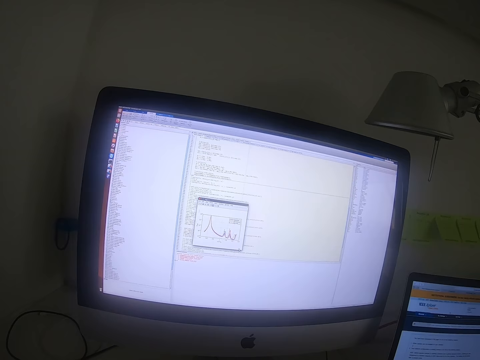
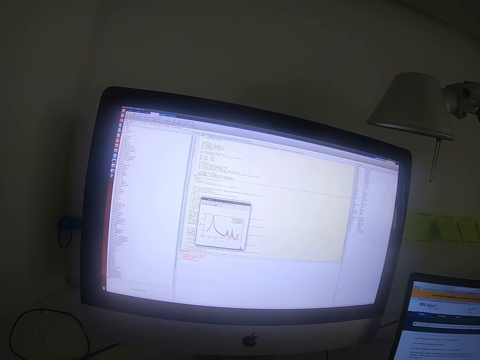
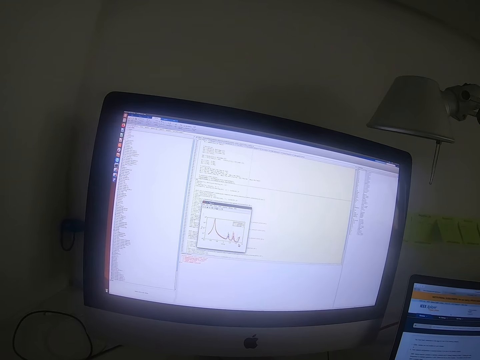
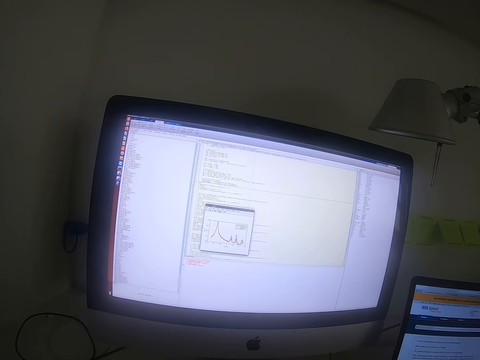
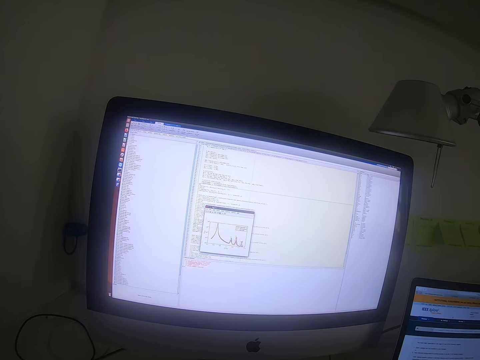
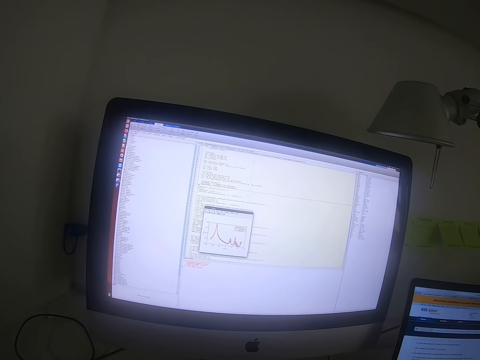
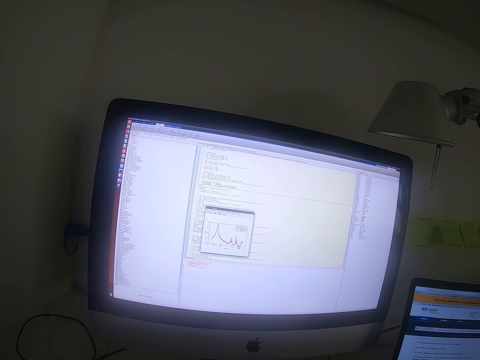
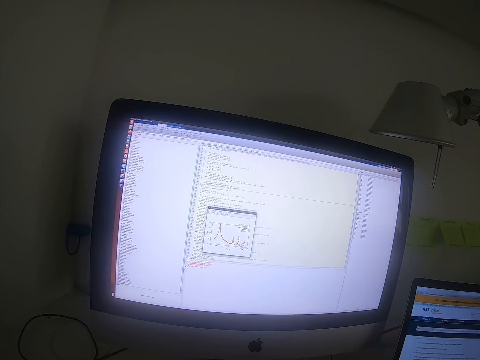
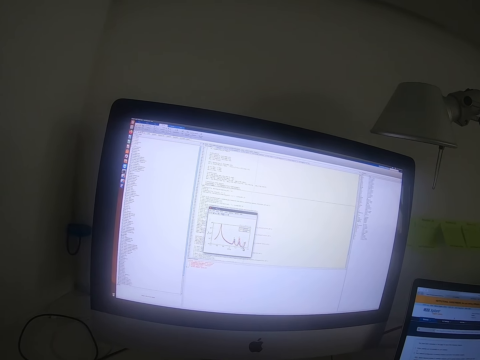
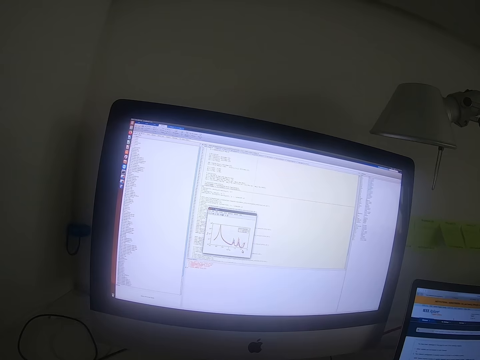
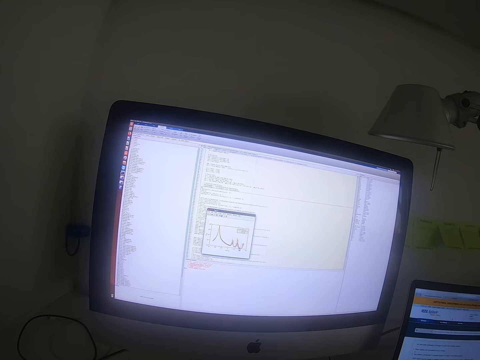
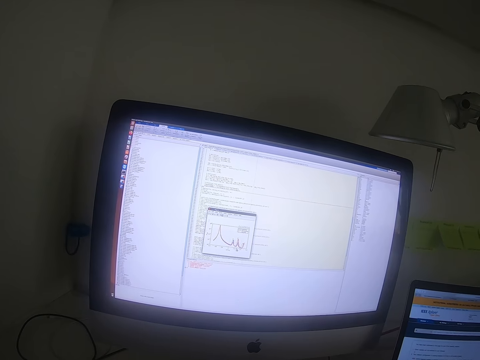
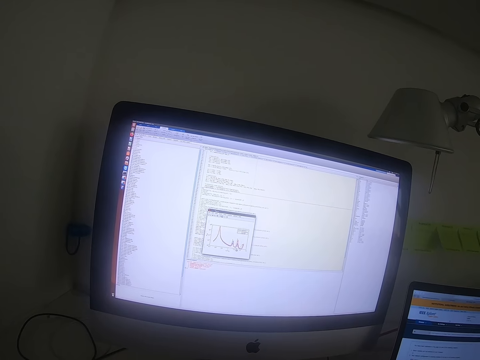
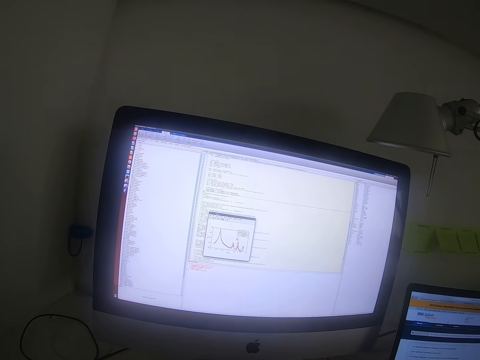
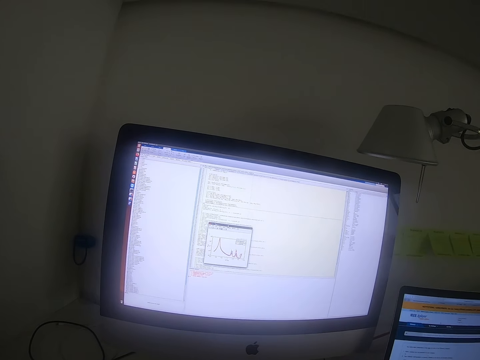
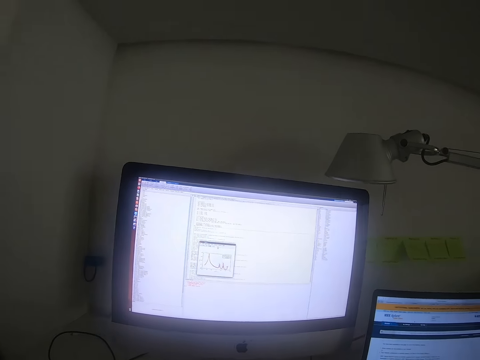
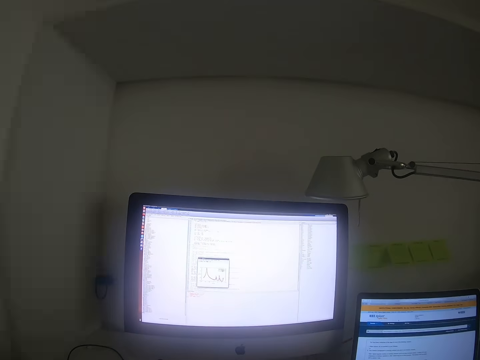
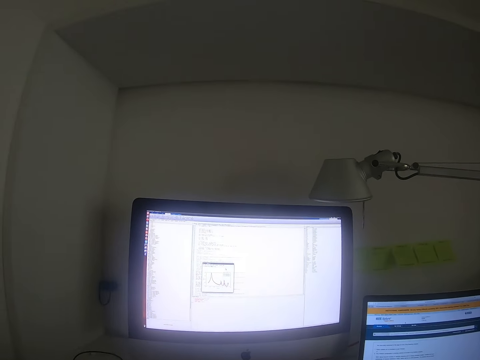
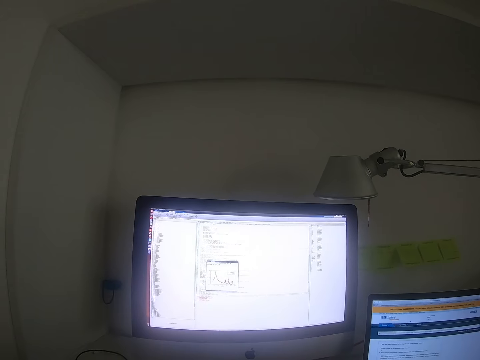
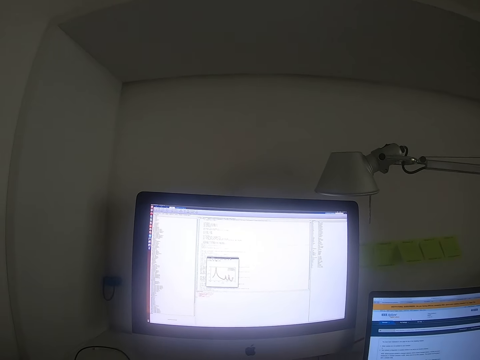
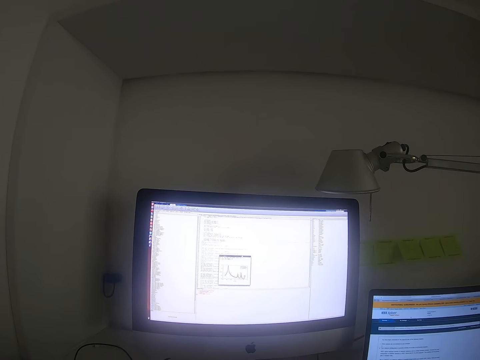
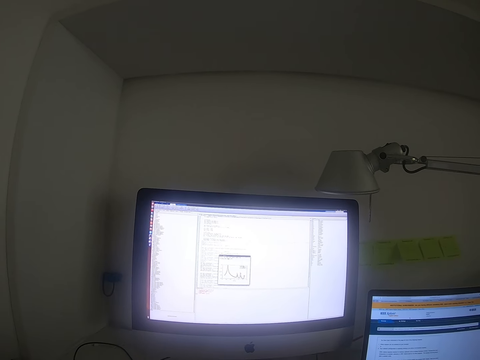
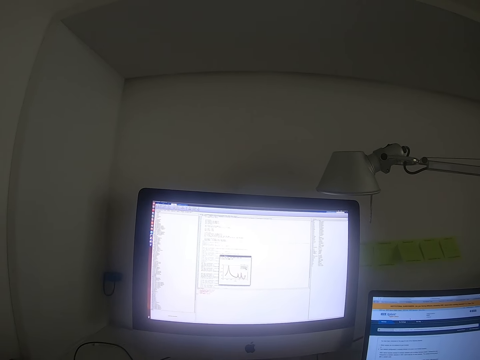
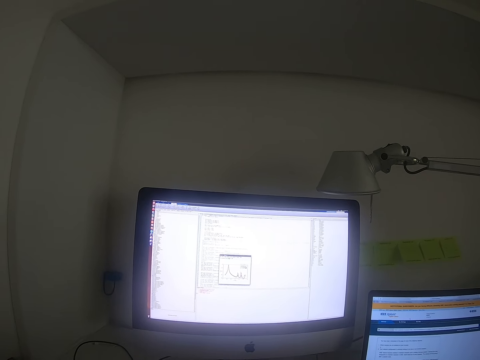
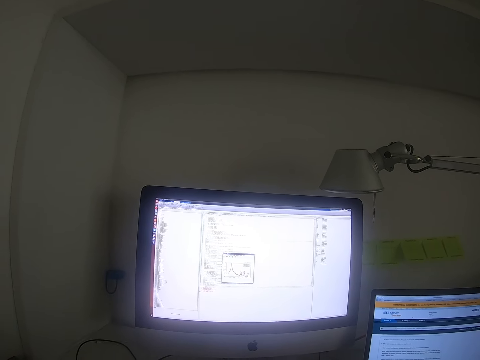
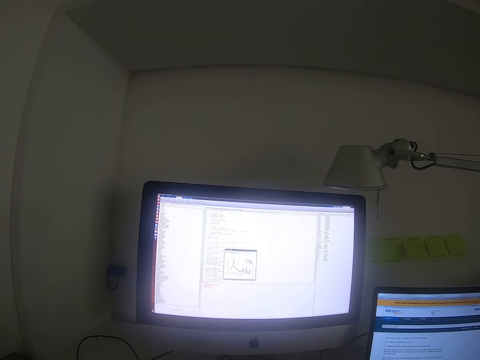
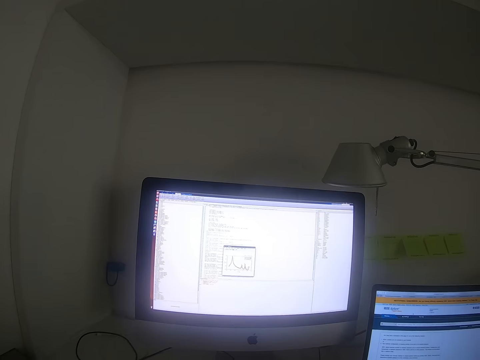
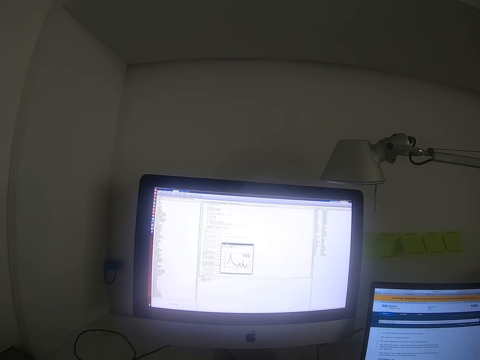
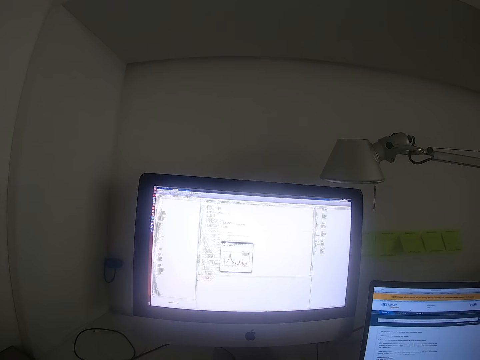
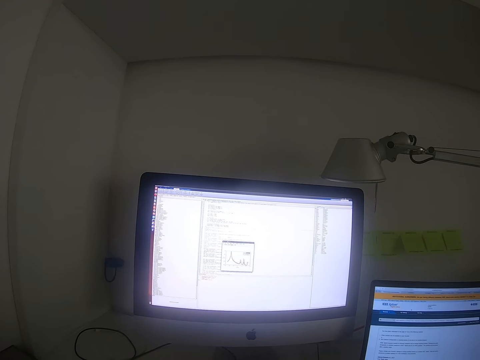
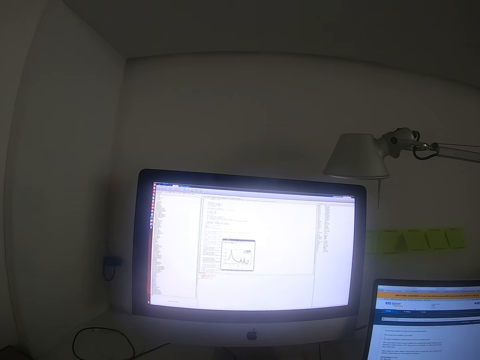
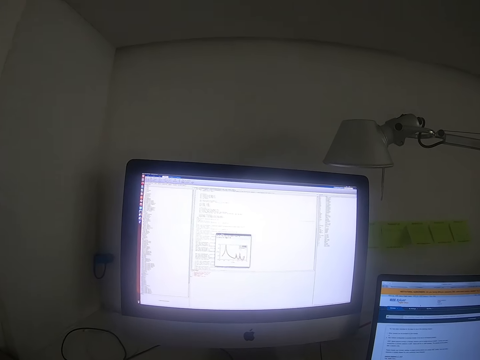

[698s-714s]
The camera wearer drags a tool in a computer. They type on a computer.

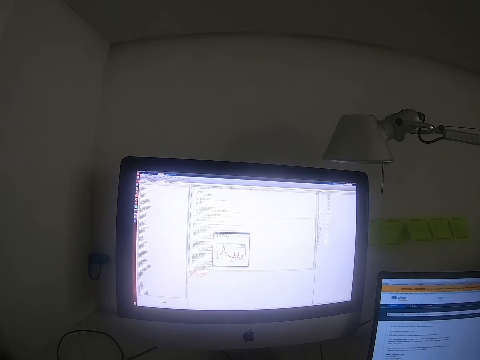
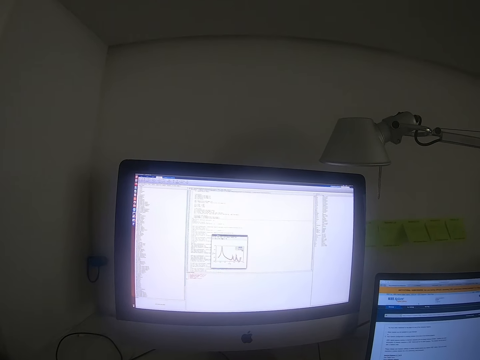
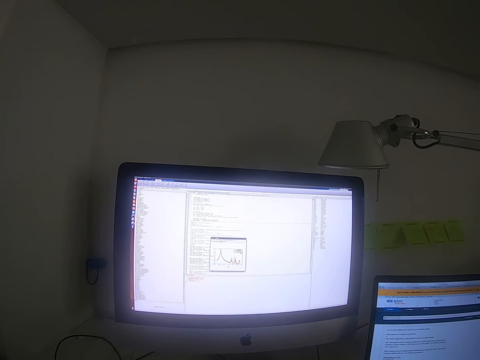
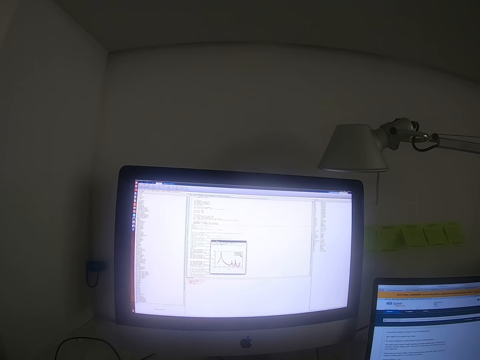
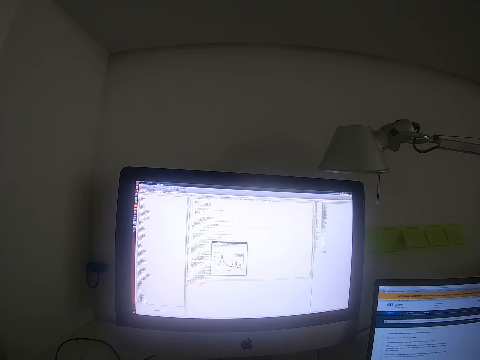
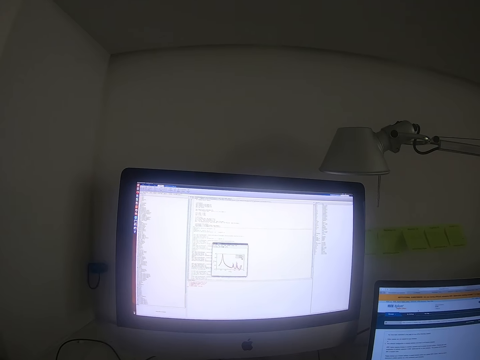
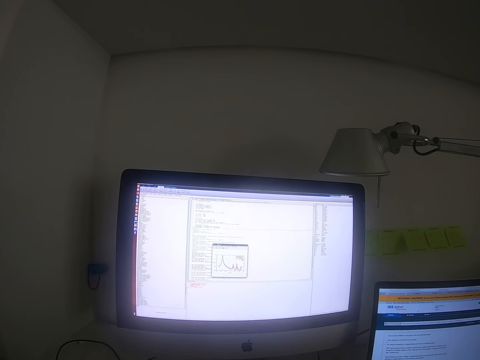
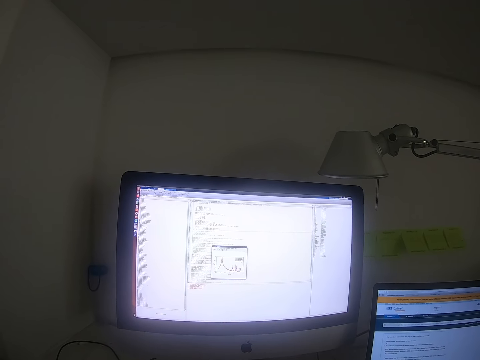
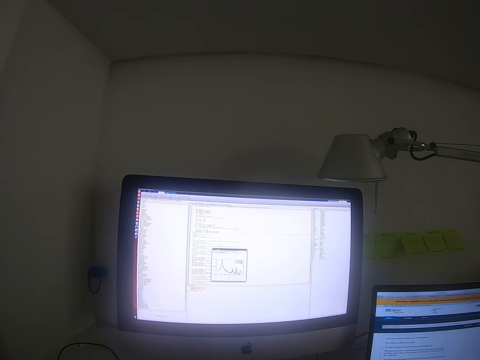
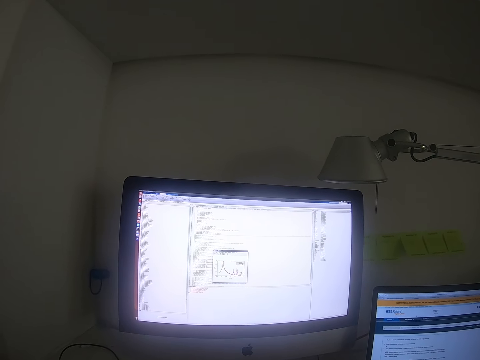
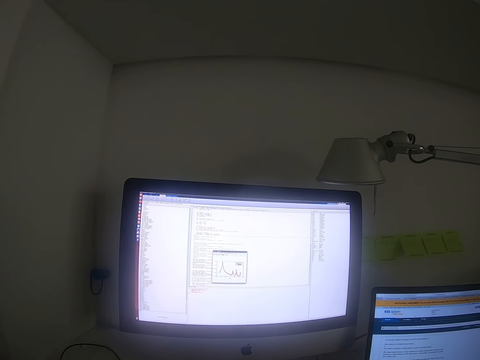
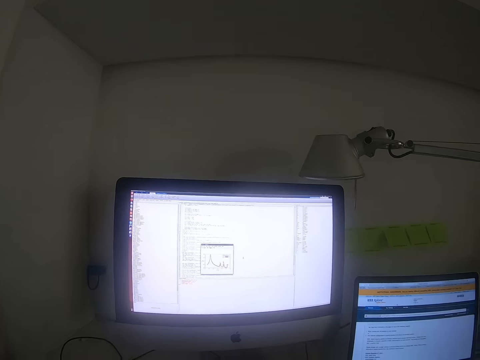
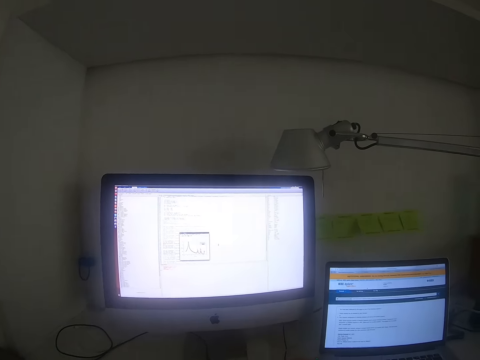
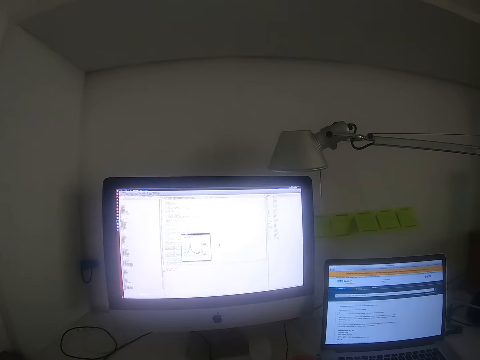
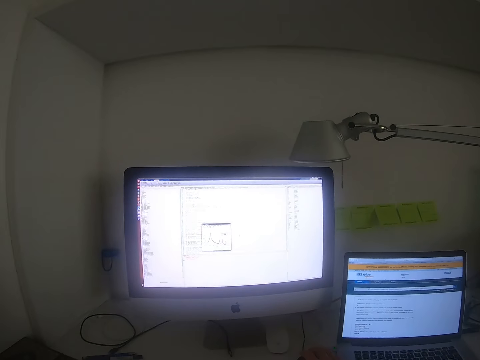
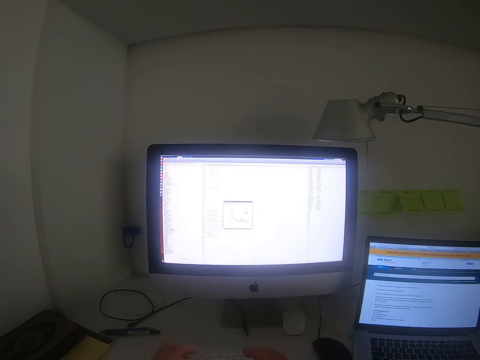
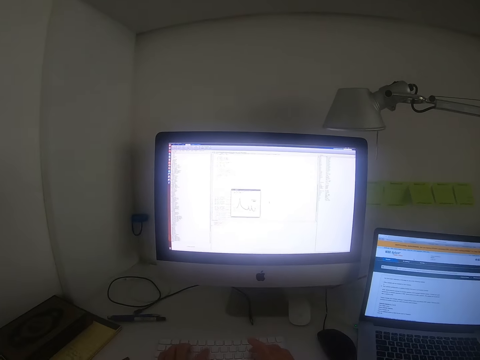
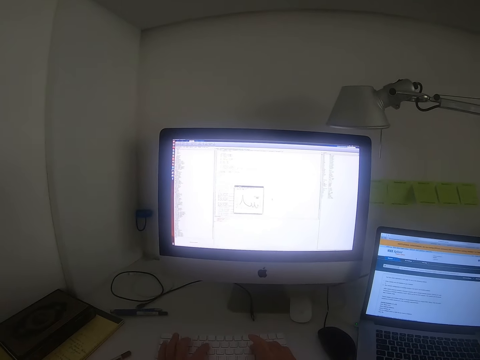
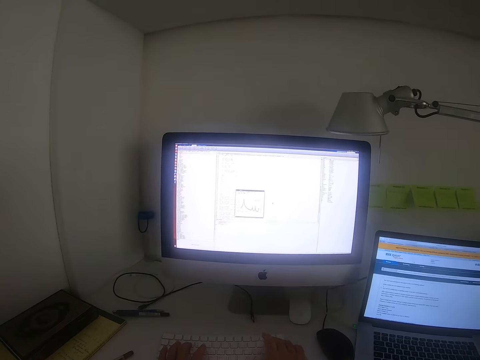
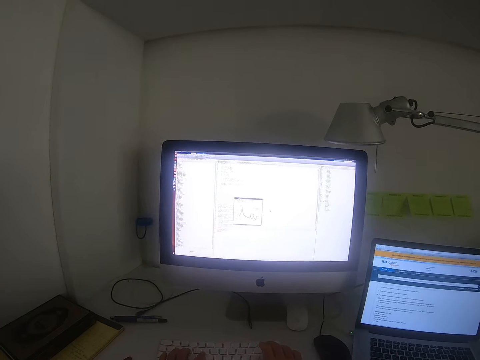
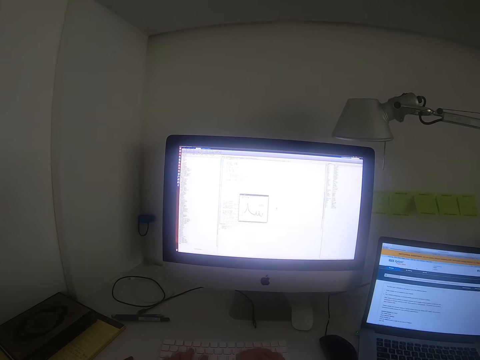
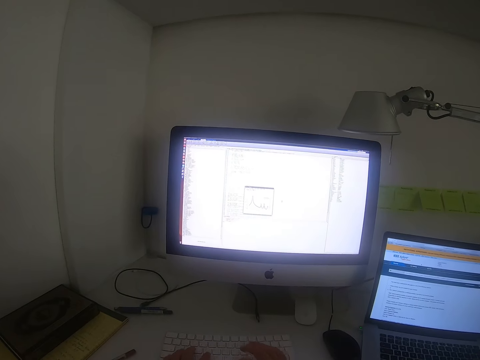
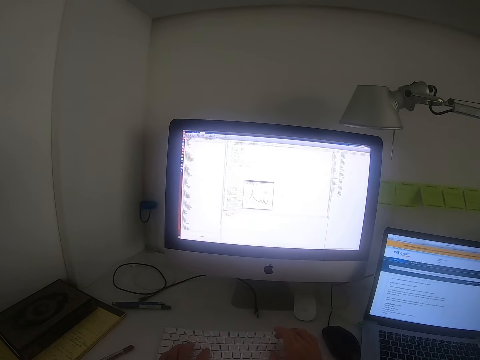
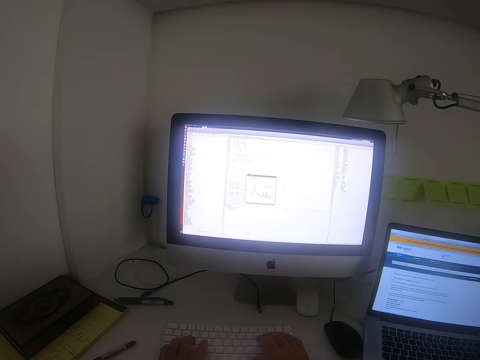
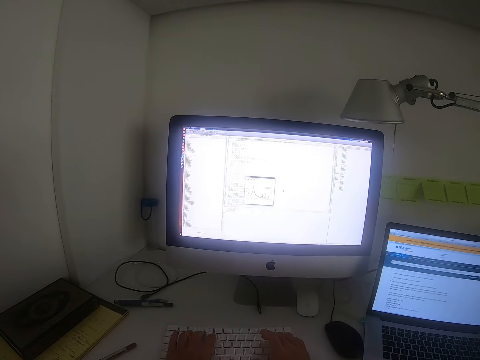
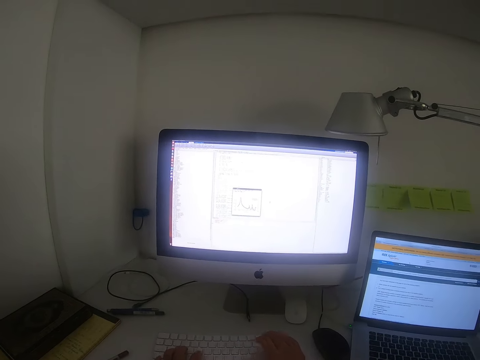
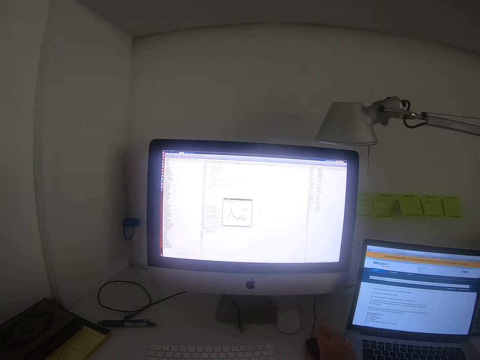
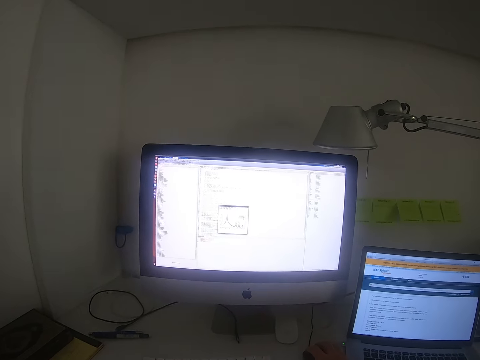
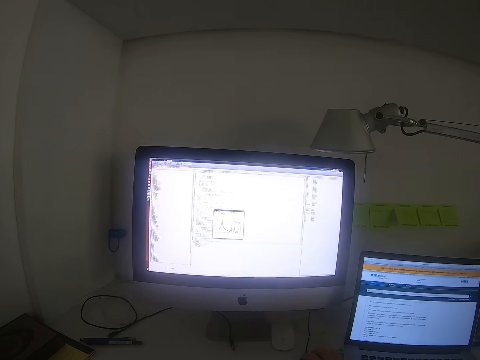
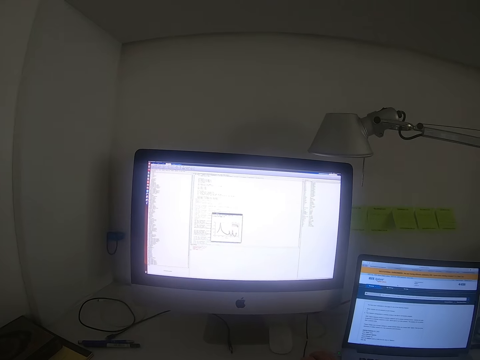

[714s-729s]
The camera wearer holds the mouse. They type on a computer. They hold the mouse.
